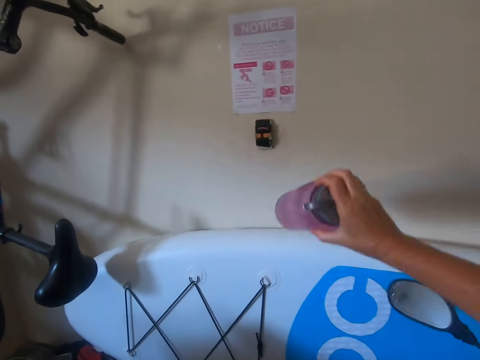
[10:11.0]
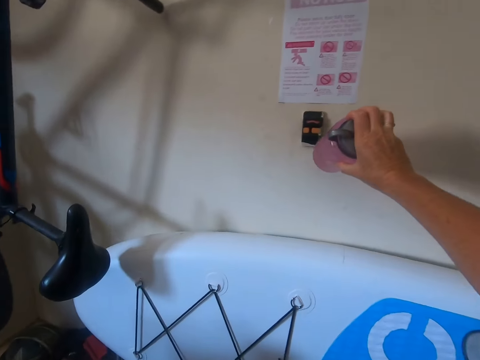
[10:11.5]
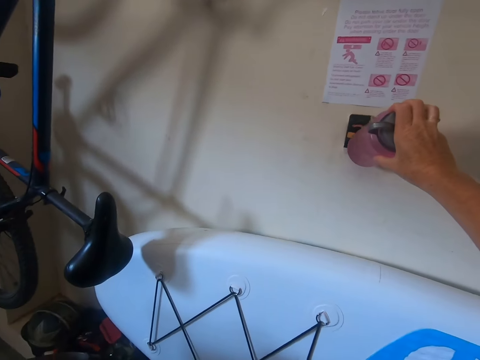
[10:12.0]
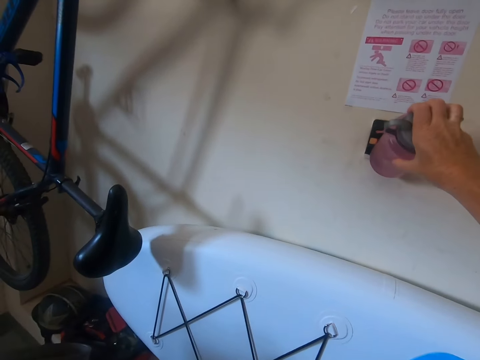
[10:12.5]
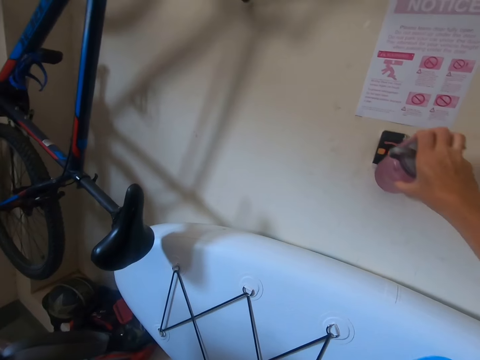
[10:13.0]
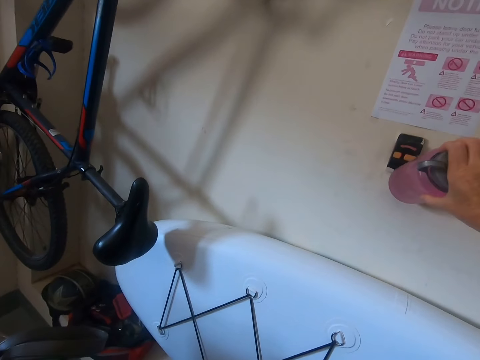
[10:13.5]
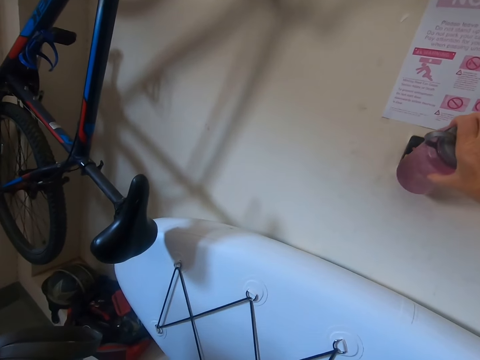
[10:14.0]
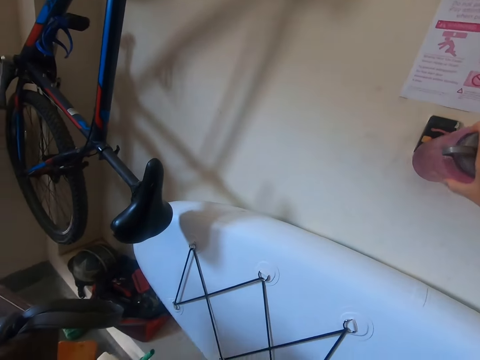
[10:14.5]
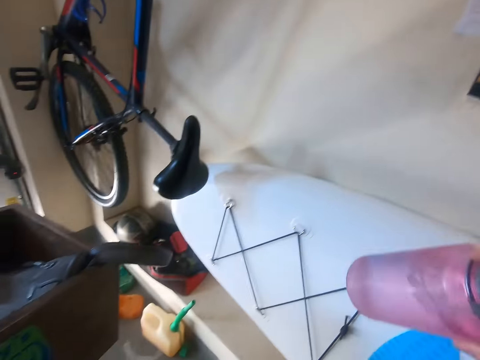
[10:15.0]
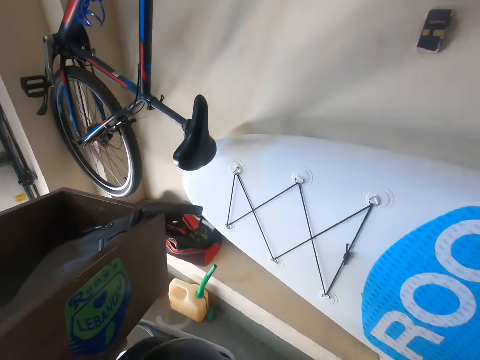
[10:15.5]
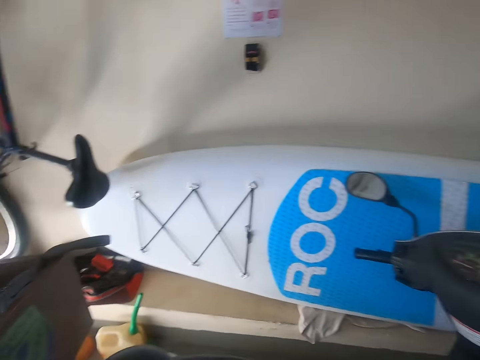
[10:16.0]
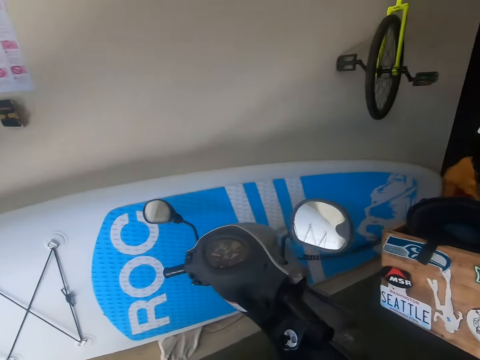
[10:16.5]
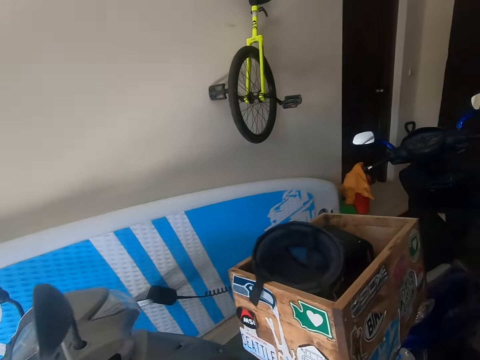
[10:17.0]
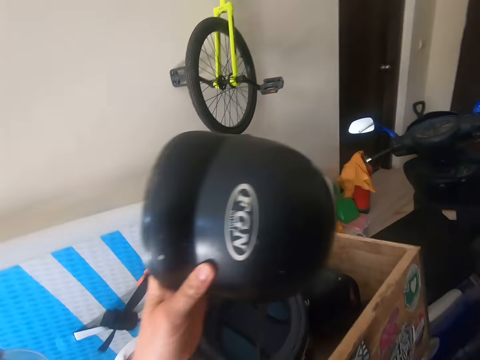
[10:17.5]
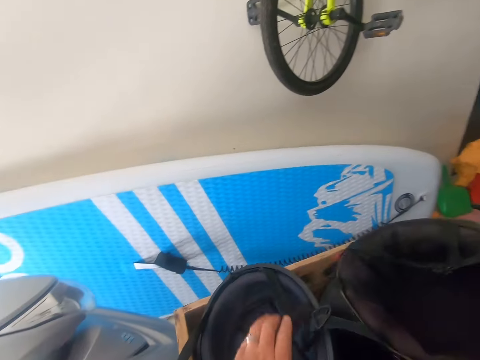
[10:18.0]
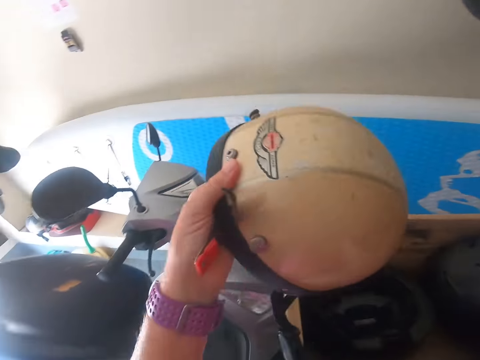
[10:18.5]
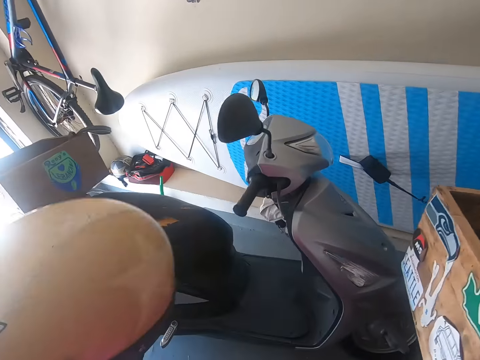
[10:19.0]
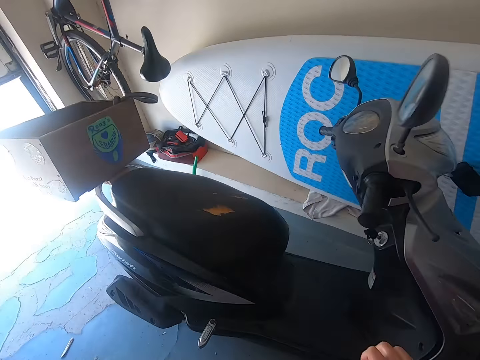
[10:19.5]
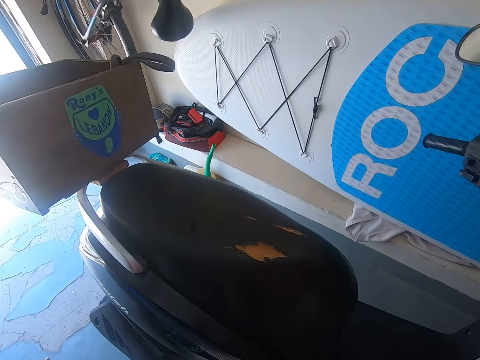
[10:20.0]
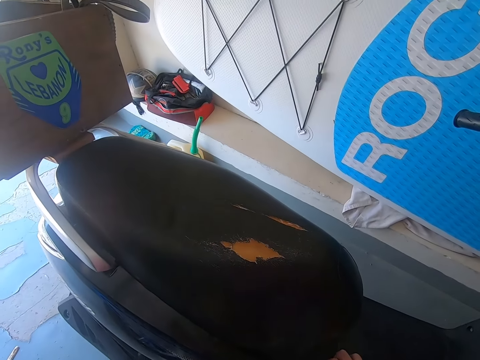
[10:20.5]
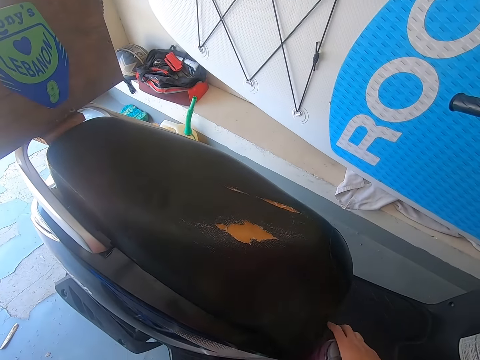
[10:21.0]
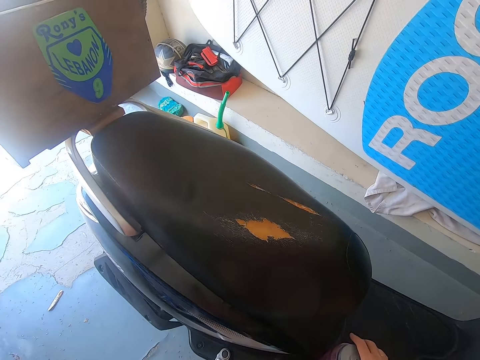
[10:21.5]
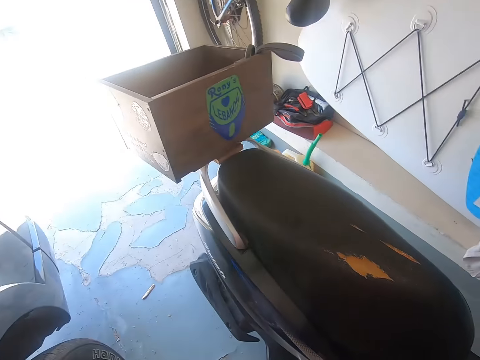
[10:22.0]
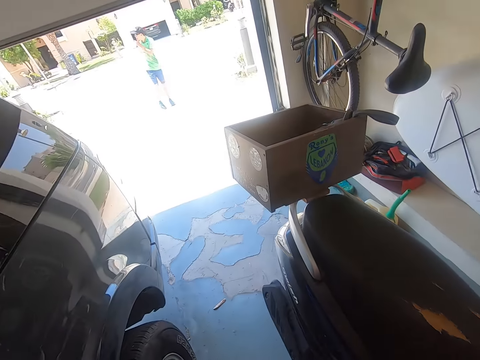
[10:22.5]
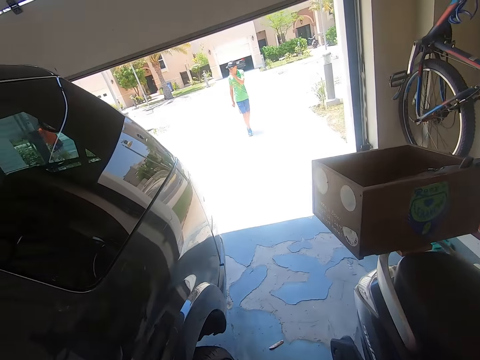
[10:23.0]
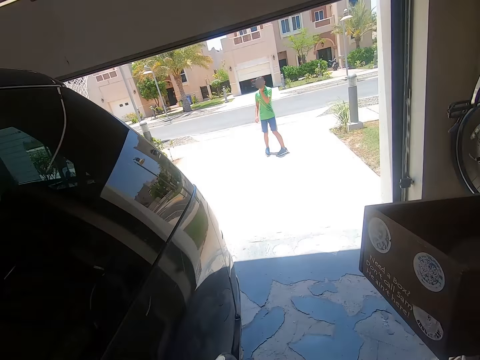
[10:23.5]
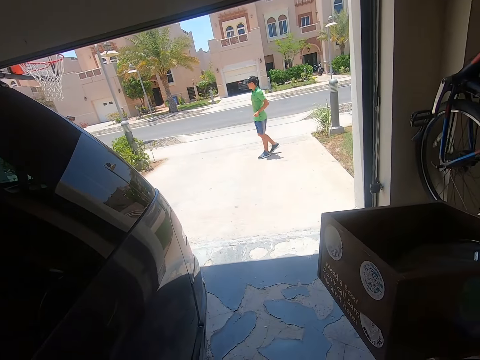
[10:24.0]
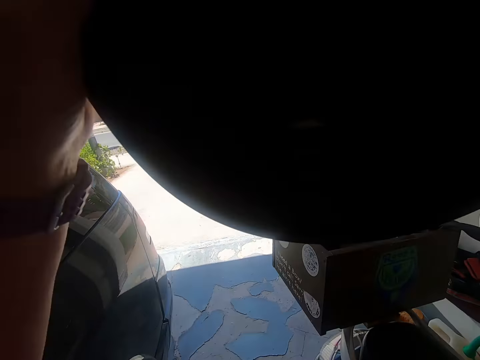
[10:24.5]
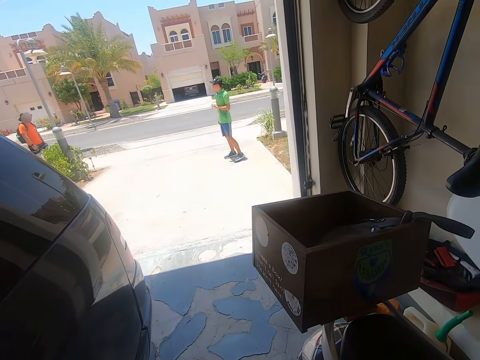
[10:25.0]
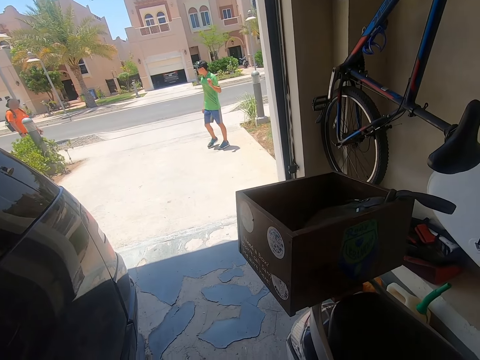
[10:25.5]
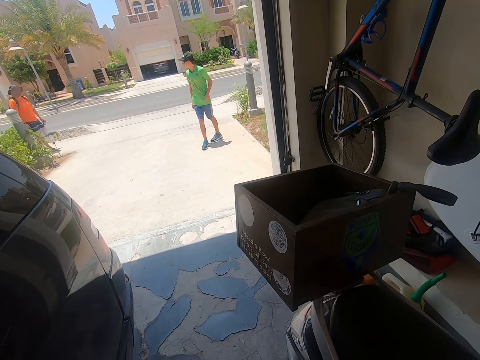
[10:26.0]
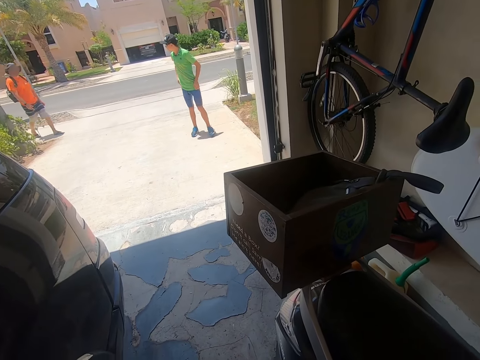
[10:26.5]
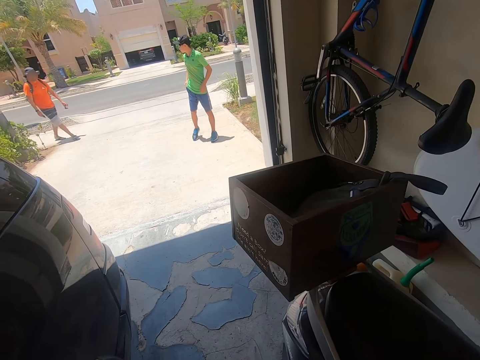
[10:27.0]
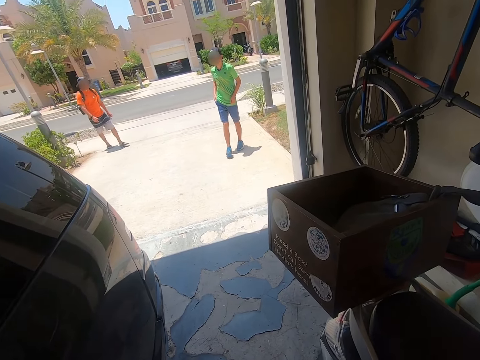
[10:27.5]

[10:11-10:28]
The camera wearer pushes a button with a water bottle. They place a helmet on the scooter or motorbike, in the carrier. They take the helmet. They put the bottle on the motorbike. They put on the helmet.

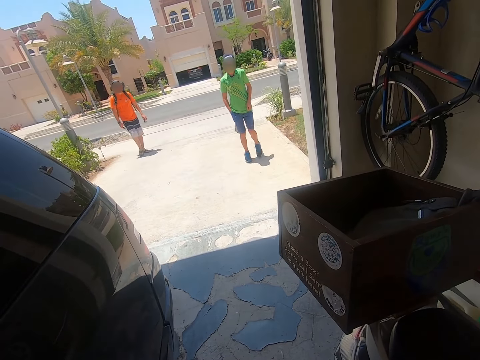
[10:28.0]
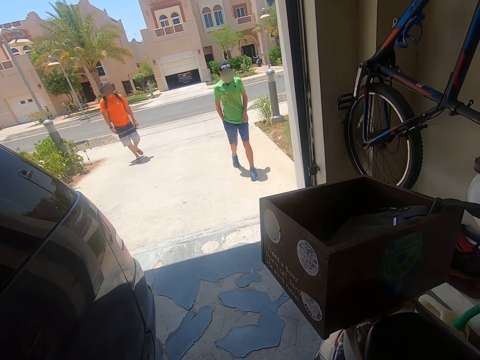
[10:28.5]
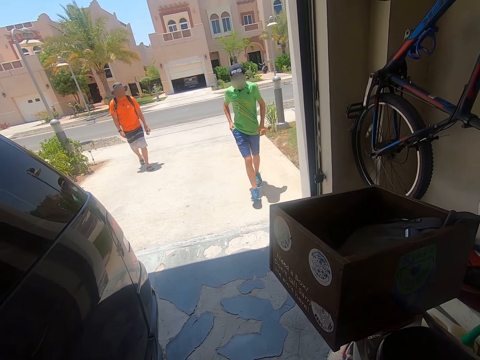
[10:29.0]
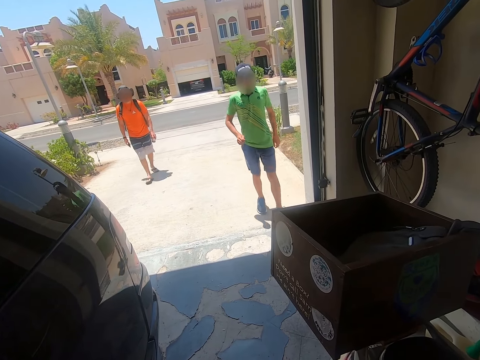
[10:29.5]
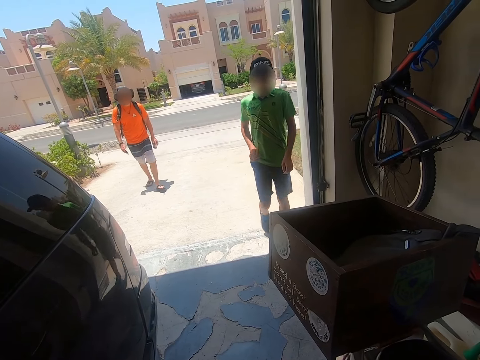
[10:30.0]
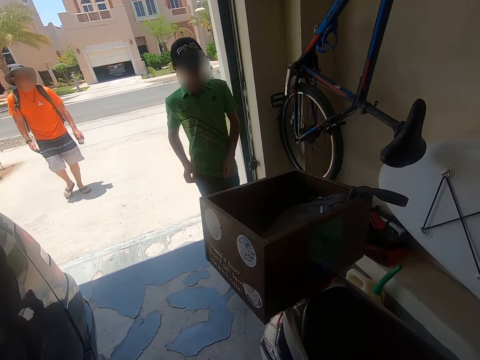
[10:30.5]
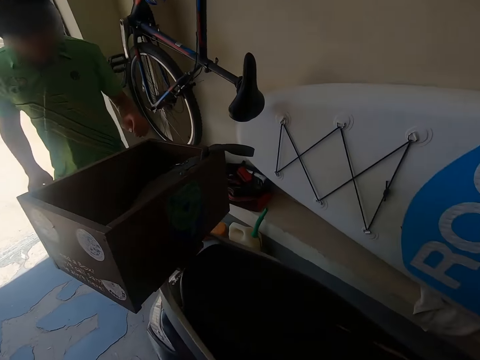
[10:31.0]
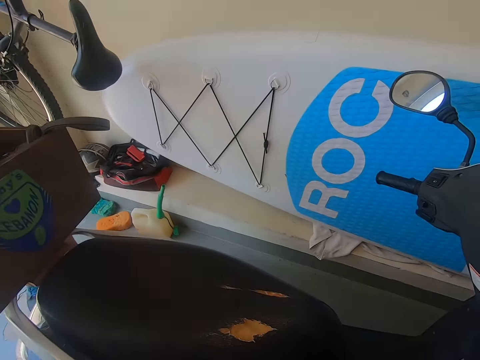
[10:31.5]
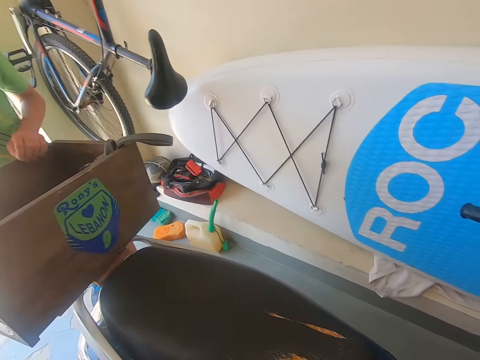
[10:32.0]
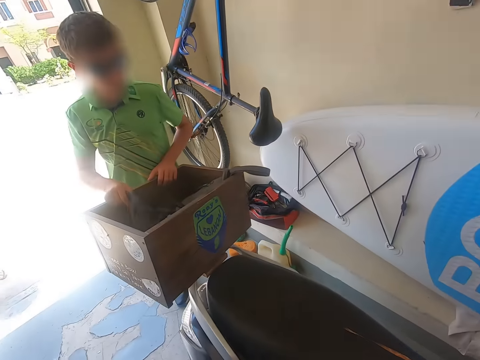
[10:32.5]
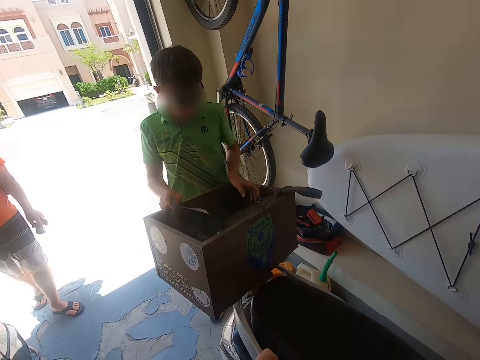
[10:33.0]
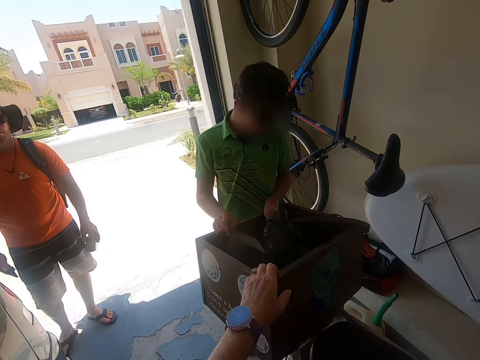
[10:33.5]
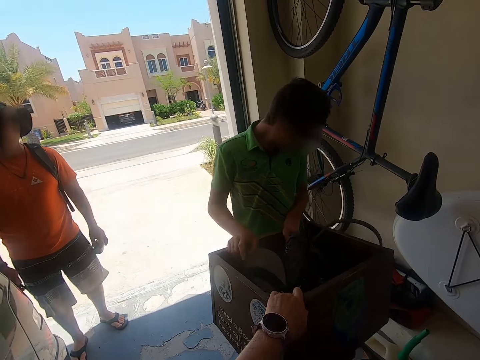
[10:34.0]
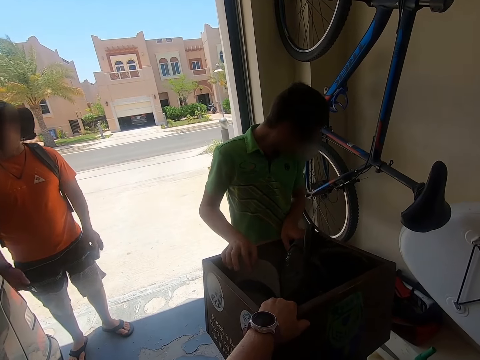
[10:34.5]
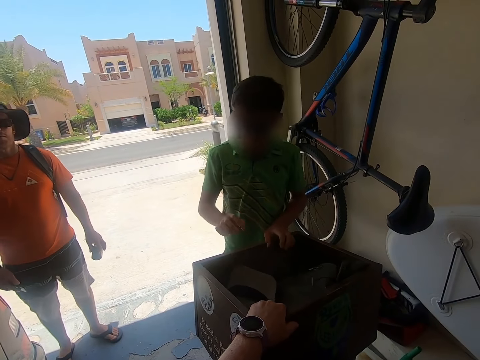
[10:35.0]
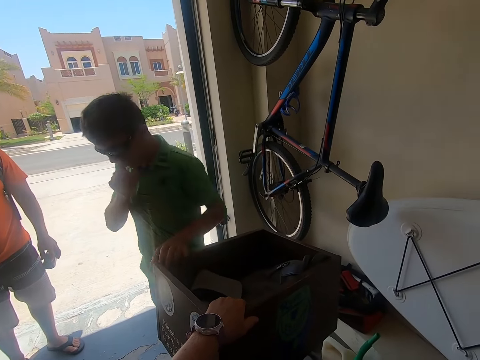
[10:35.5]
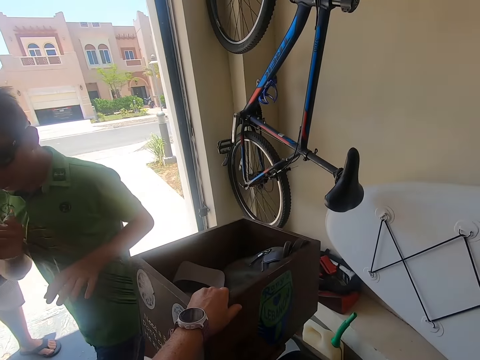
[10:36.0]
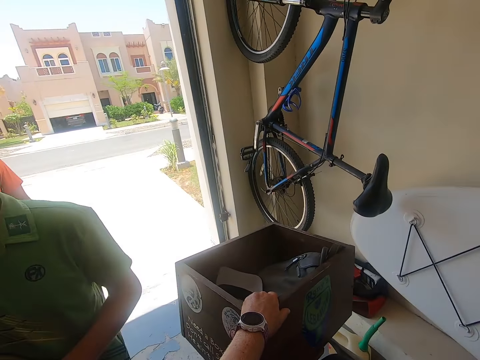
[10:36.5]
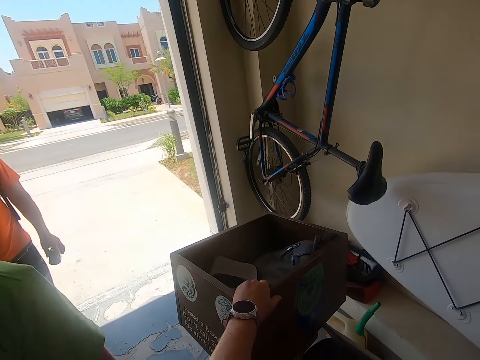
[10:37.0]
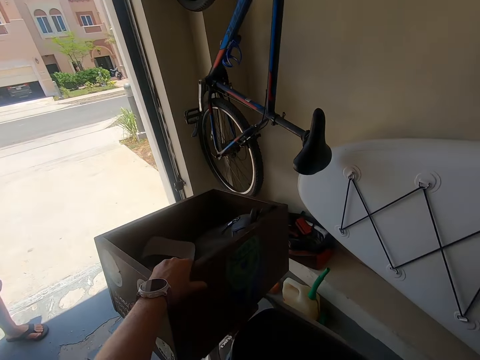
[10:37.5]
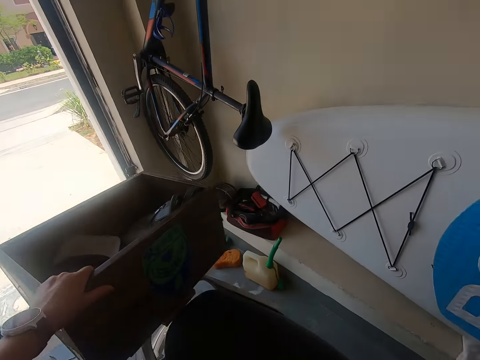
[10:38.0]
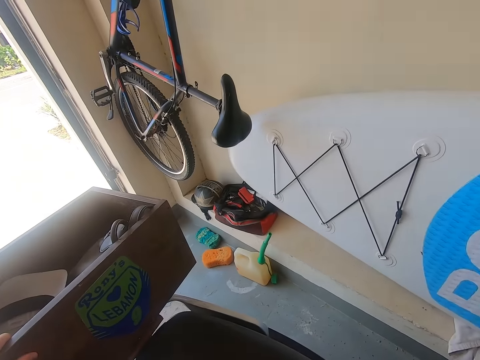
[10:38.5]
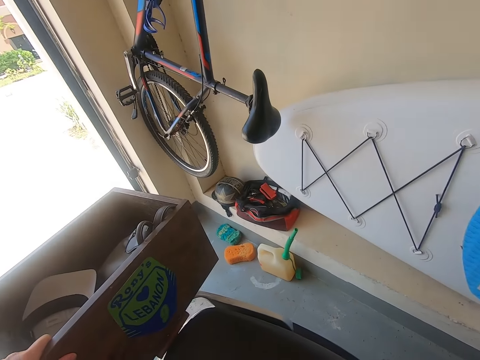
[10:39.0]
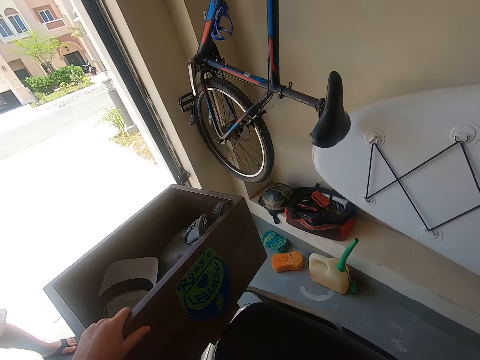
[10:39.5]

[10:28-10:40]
A teen and a man walk towards the garage door. The teen enters the garage, places a baseball cap on the scooter and checks under the backpack. The camera wearer holds the carrier. A person walks away from the scooter. The camera wearer pushes the scooter outside the garage.
